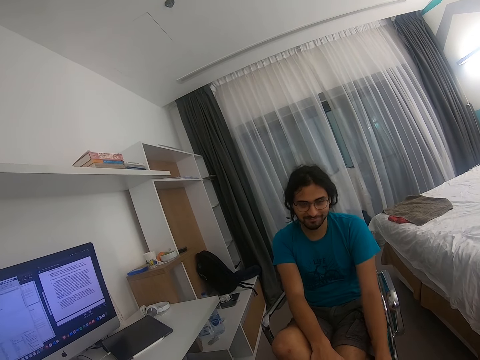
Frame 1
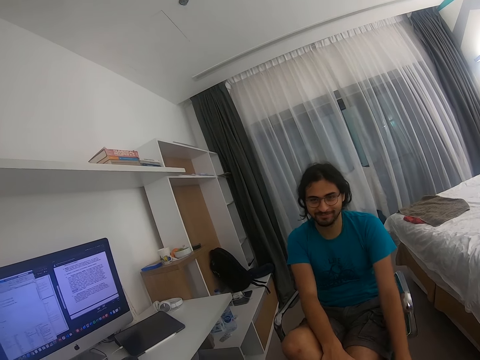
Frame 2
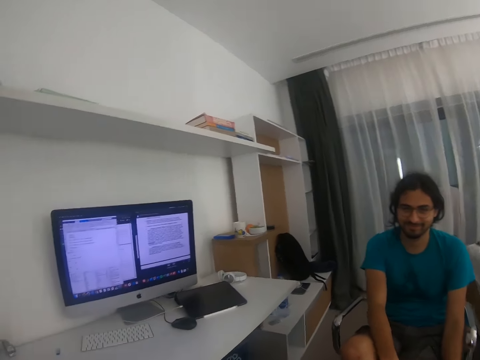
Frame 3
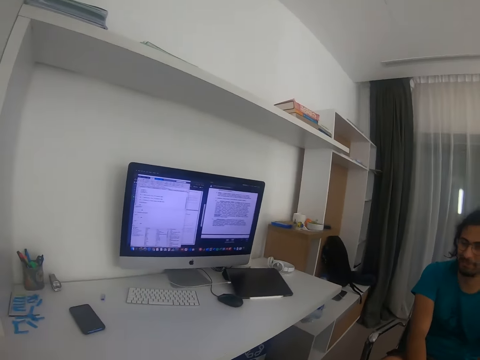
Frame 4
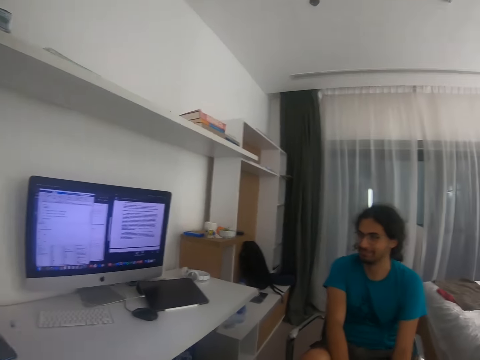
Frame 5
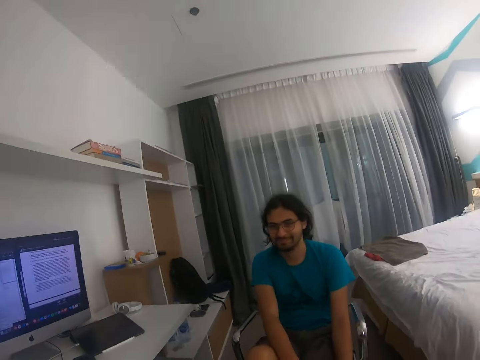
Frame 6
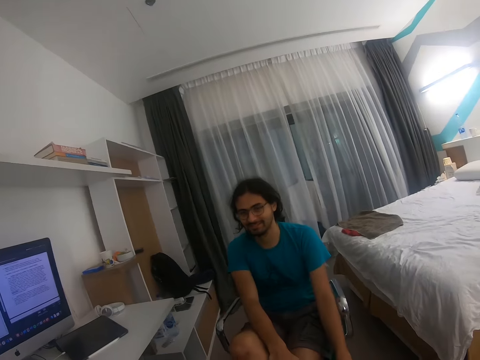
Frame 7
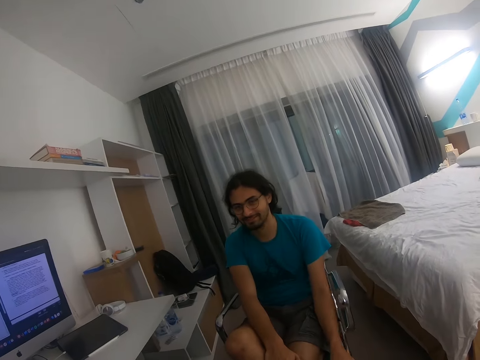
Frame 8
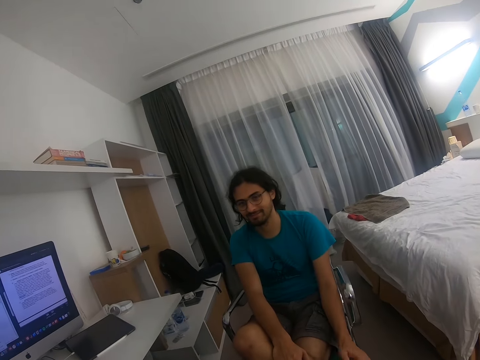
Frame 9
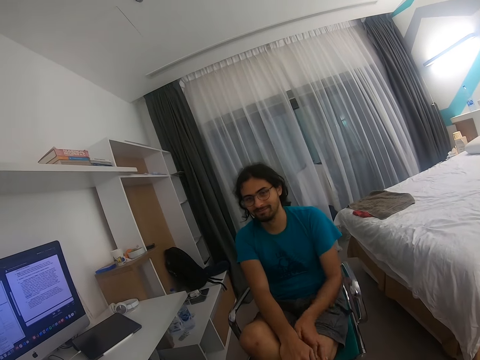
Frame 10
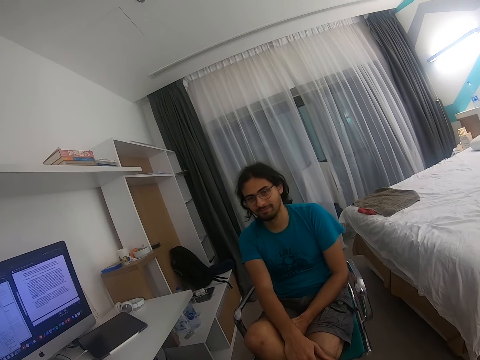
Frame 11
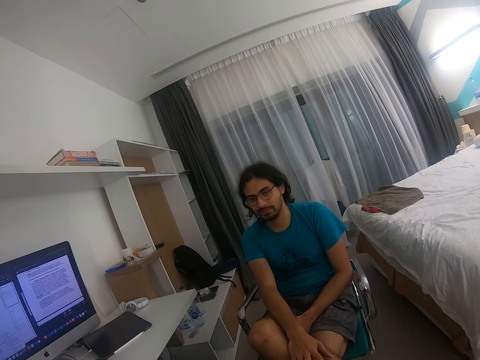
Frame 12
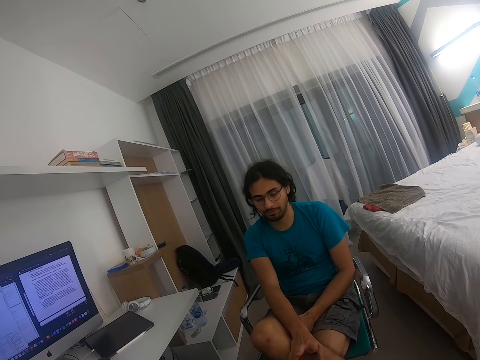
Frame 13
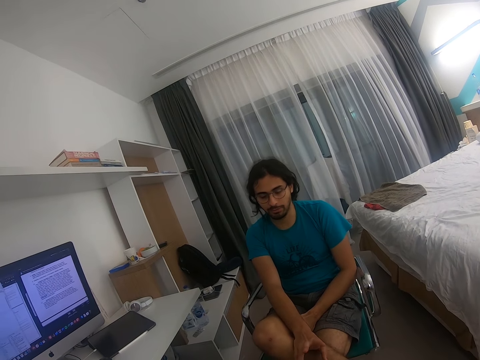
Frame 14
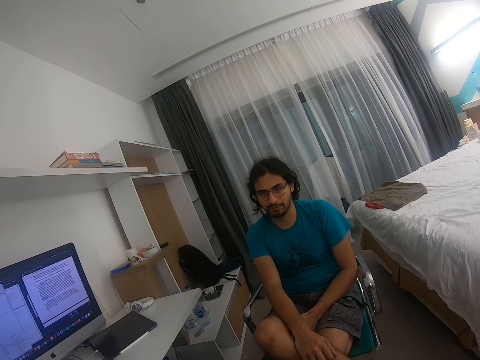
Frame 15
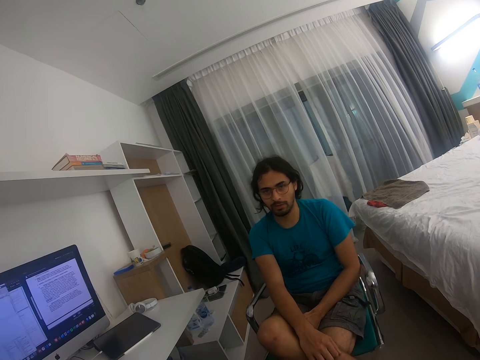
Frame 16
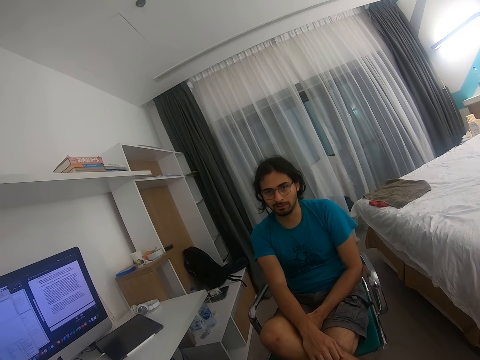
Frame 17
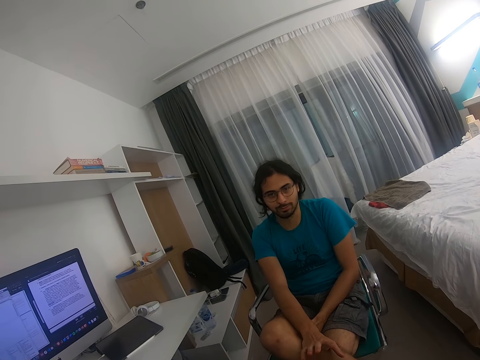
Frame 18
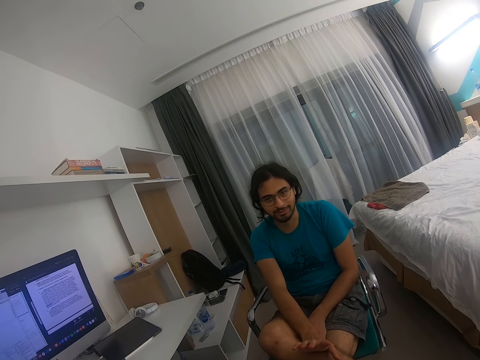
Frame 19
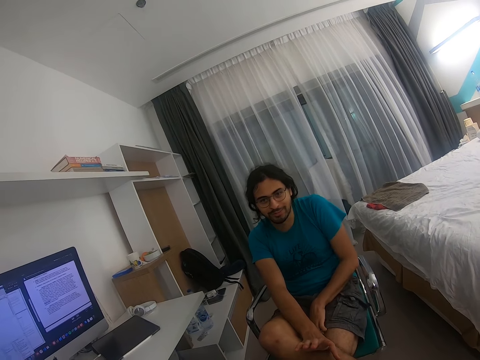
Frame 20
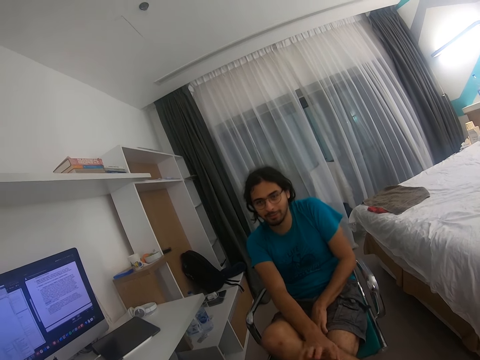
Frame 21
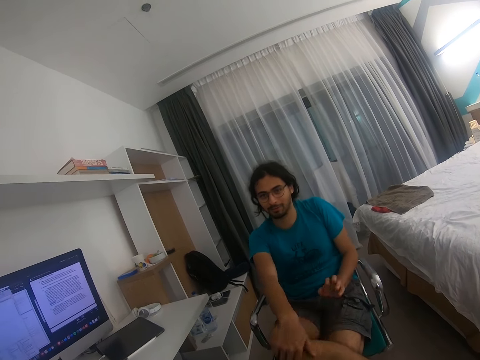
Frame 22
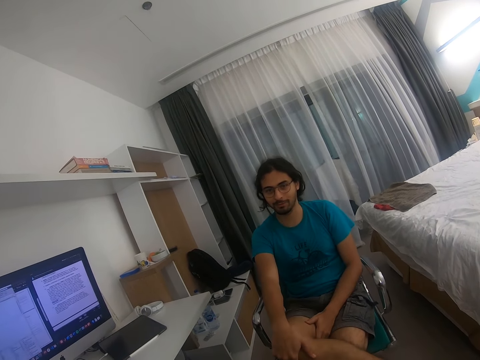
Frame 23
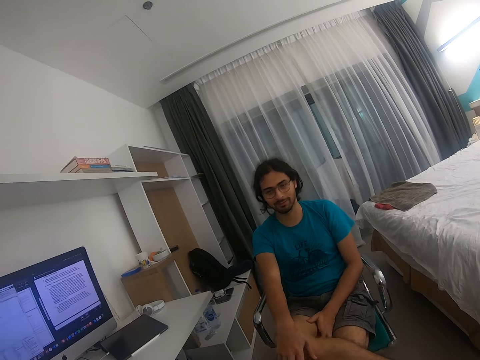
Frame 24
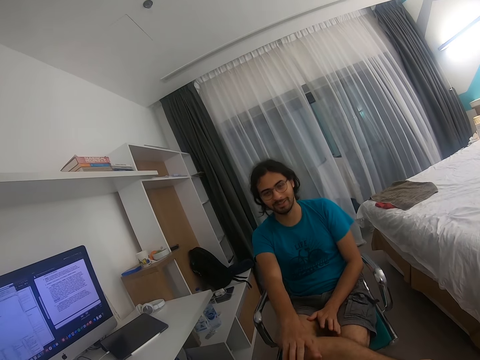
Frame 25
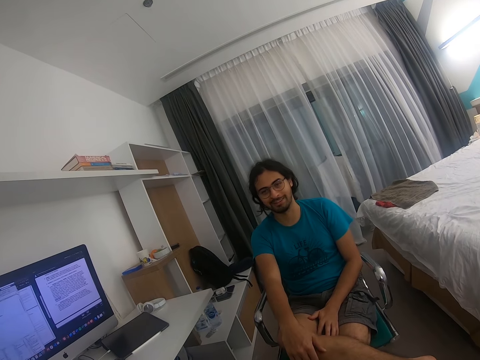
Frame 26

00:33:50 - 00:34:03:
The camera wearer looks at the desktop screen. He looks at a man. He moves his hand. He lifts his hand.

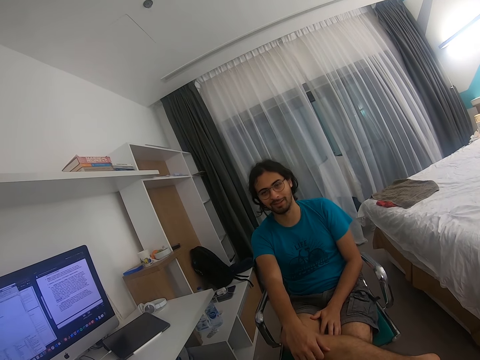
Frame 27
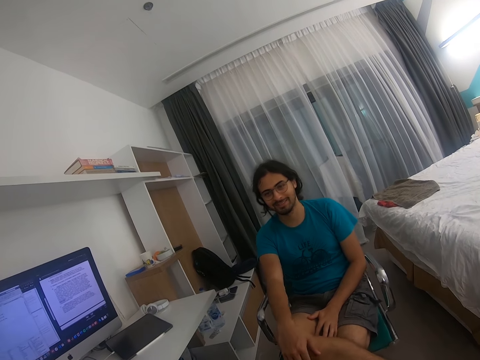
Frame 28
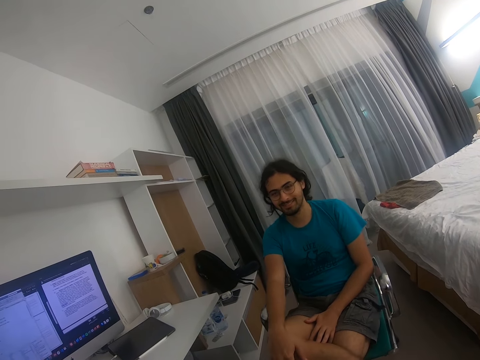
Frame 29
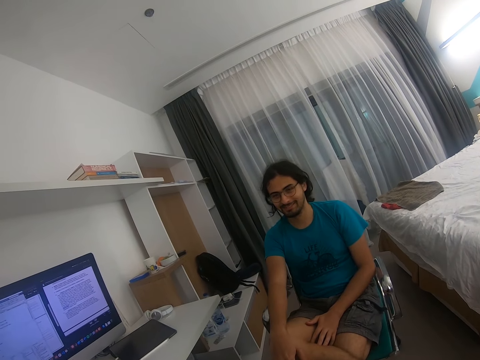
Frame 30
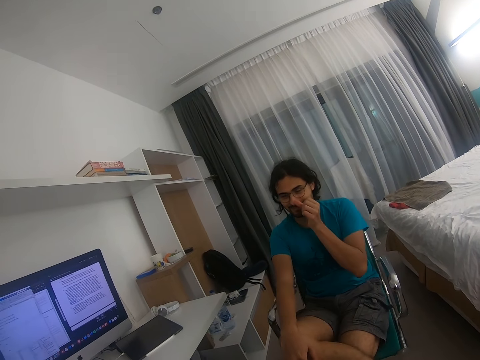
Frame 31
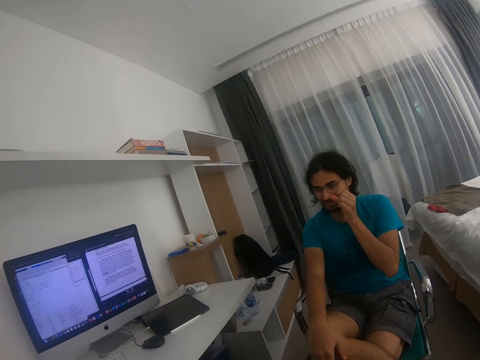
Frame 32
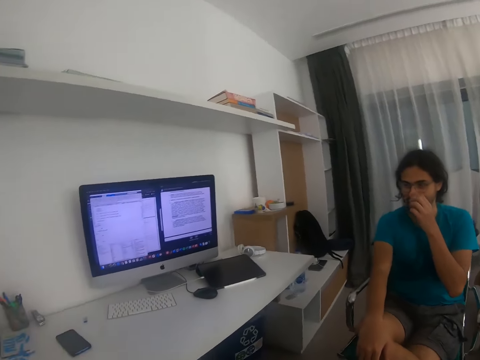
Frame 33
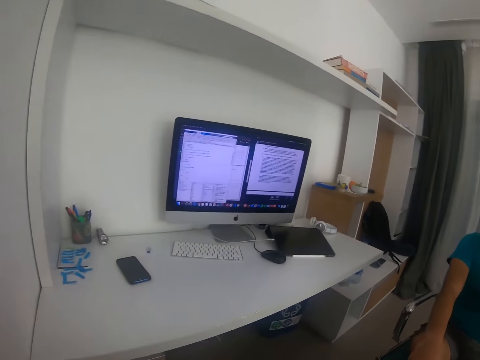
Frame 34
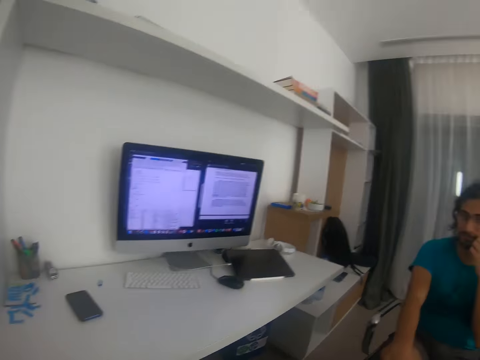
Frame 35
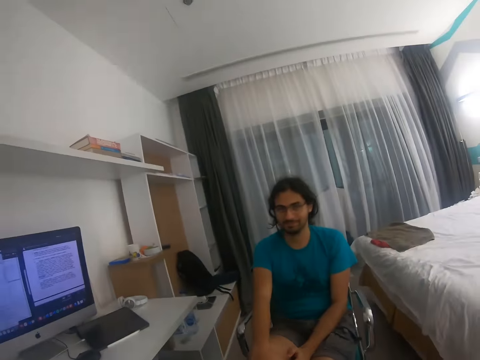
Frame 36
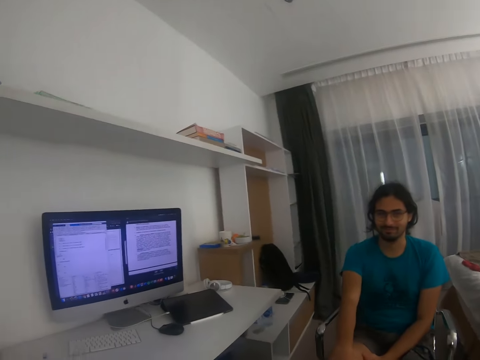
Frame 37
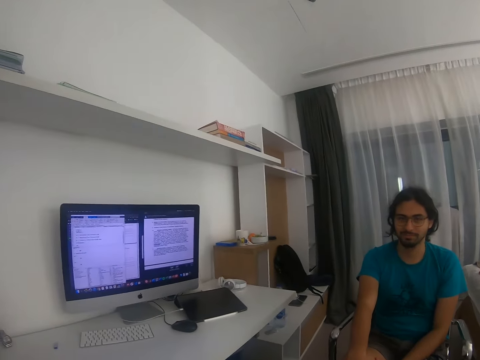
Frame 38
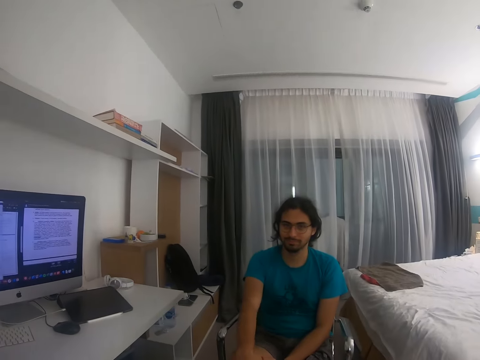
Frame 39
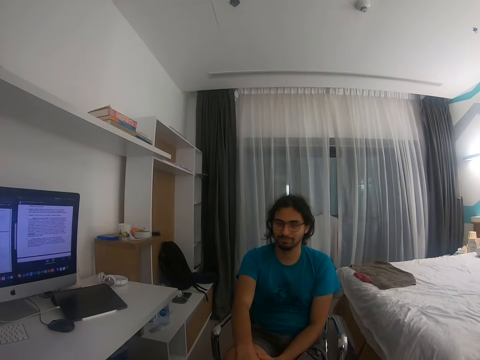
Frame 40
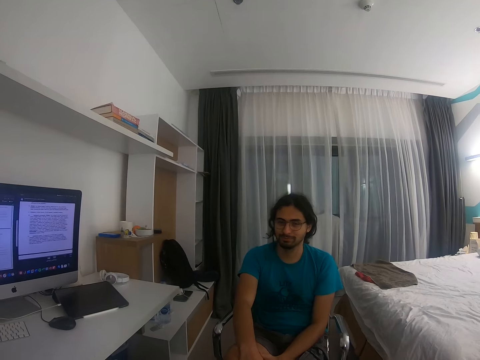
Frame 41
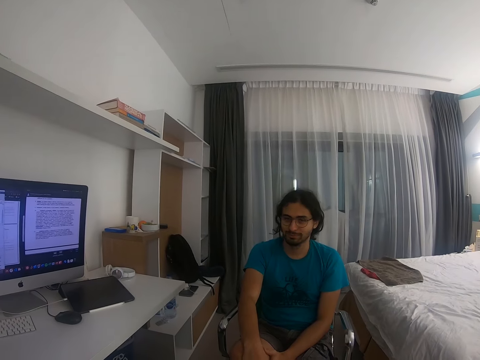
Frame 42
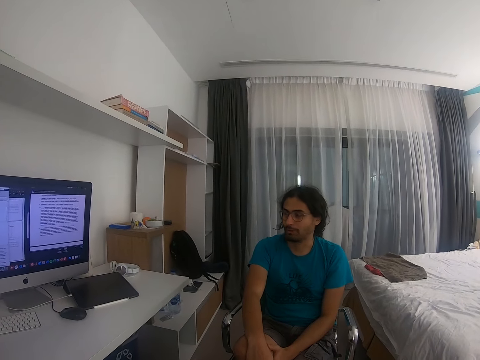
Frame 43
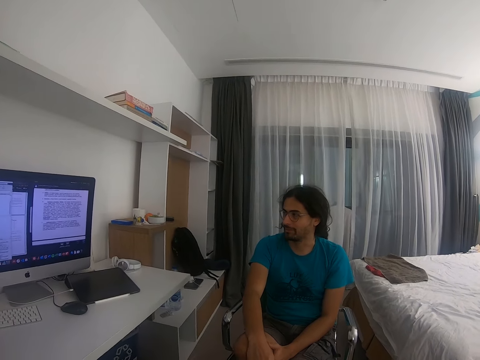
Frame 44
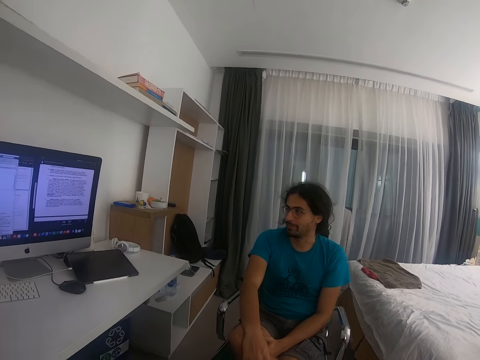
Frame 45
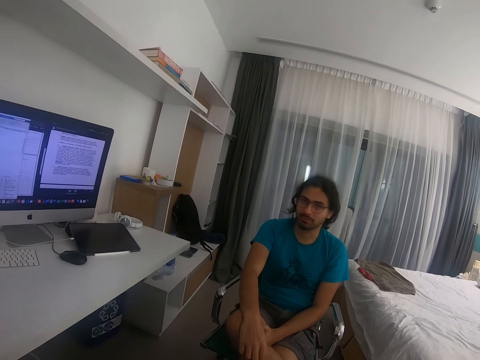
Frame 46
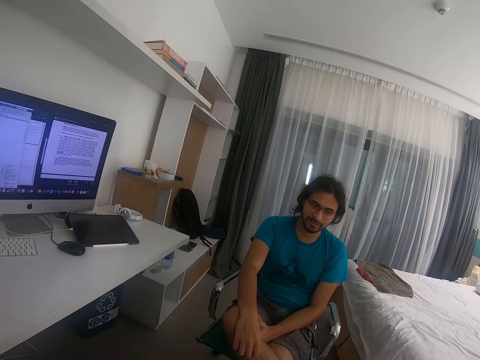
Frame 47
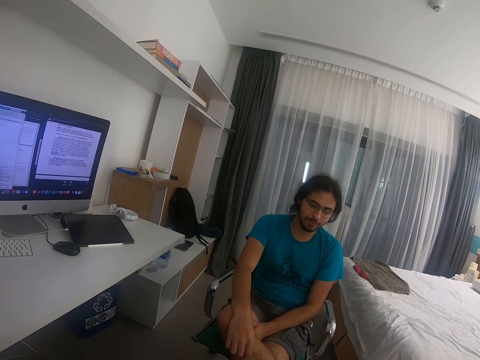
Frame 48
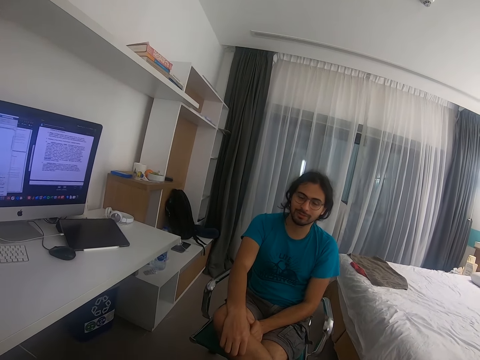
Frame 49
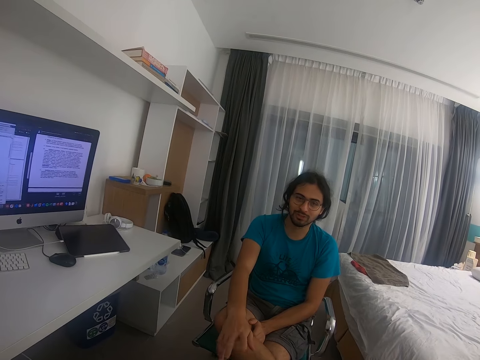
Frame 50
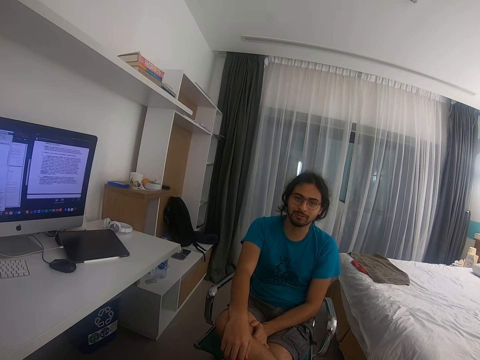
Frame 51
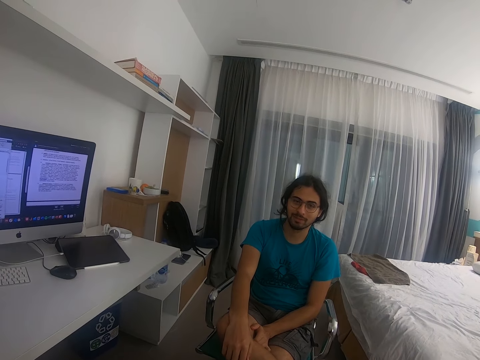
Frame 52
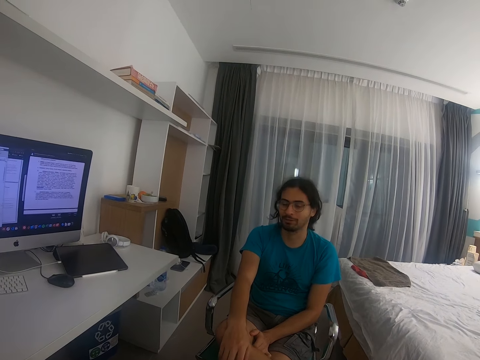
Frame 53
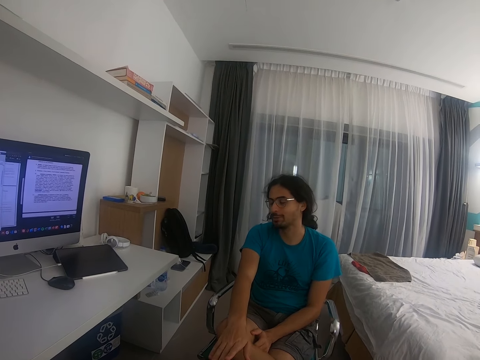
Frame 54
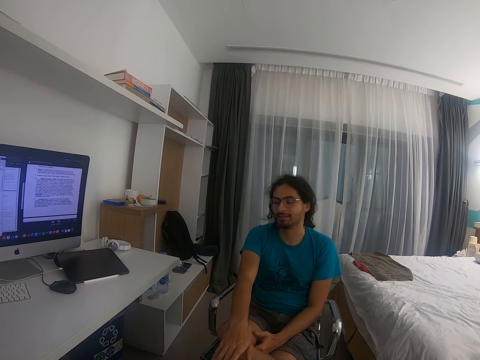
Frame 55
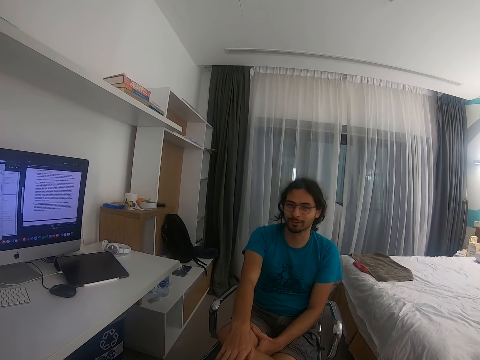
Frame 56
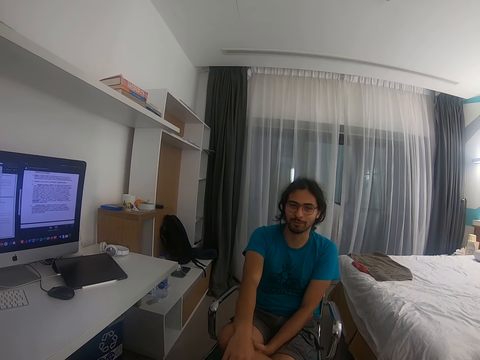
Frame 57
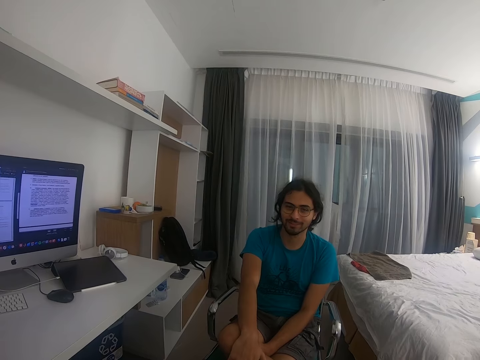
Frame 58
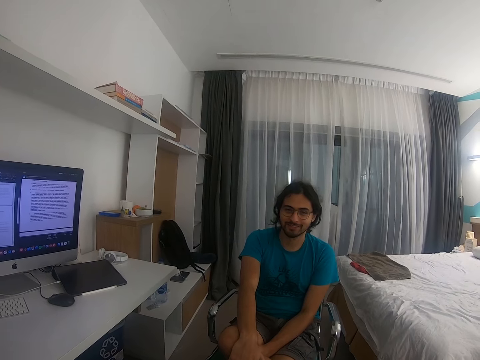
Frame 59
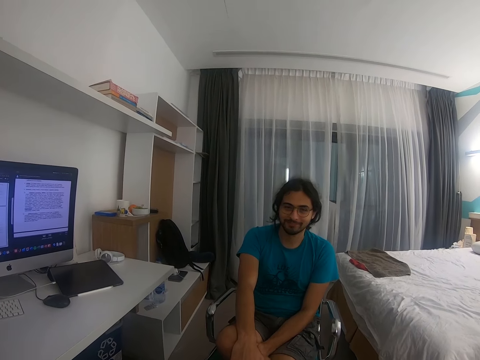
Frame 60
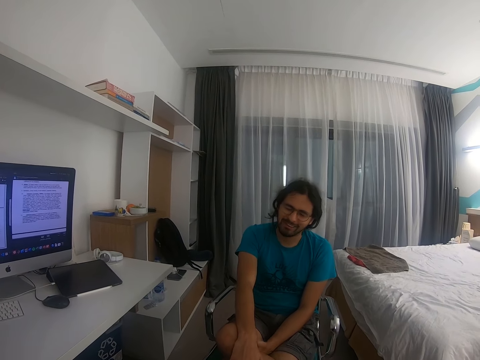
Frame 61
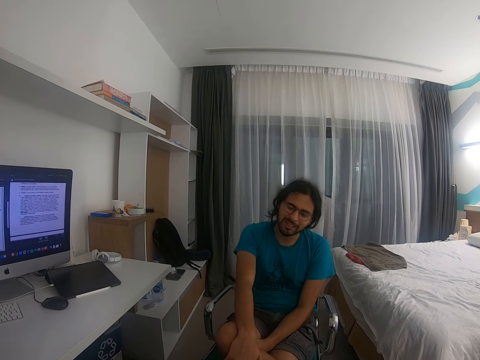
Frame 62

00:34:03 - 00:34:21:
A man lifts his hand. The camera wearer looks around. They look at the desktop screen. The man puts down his hand. The camera wearer looks at the man.
